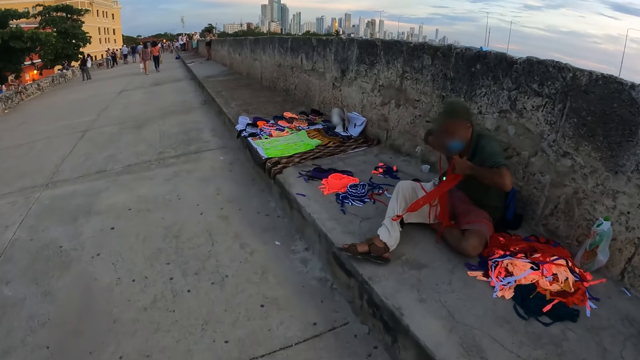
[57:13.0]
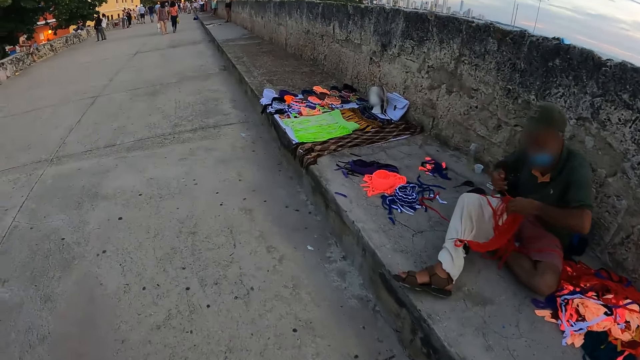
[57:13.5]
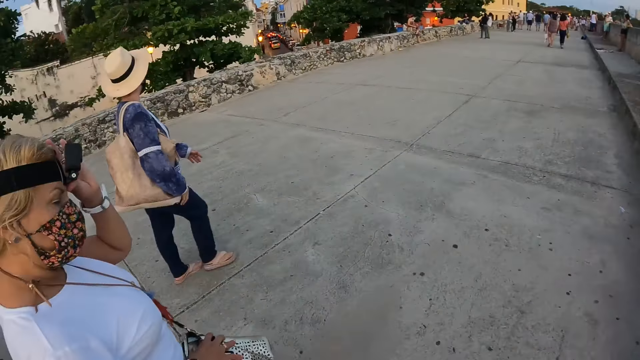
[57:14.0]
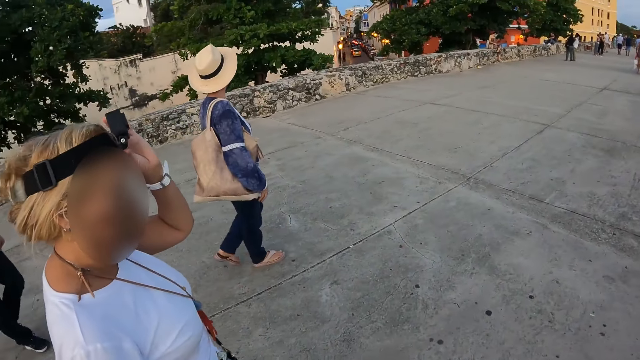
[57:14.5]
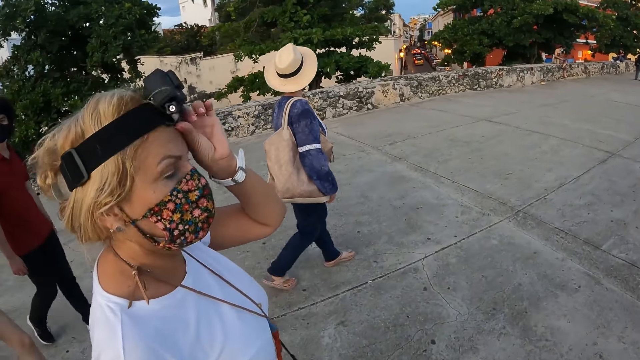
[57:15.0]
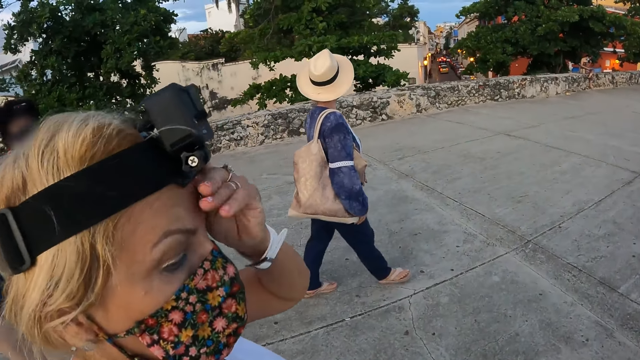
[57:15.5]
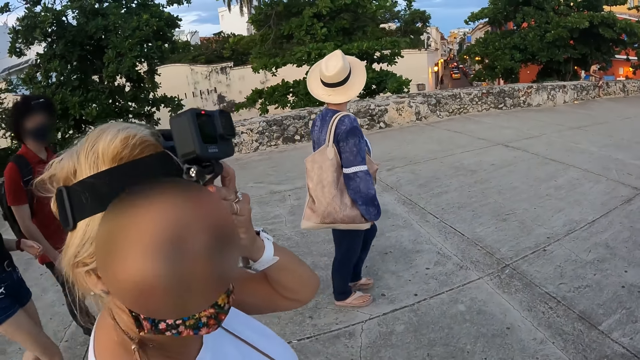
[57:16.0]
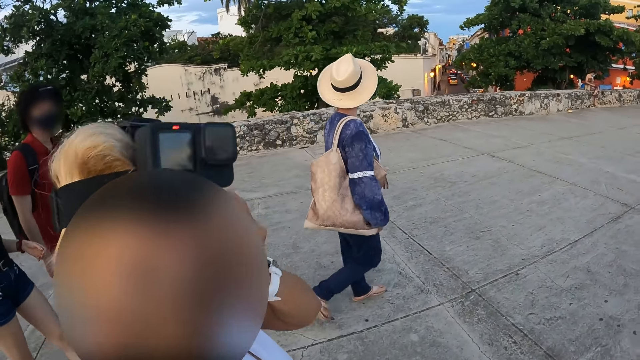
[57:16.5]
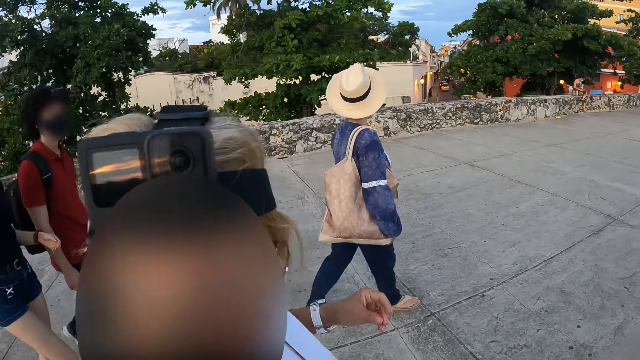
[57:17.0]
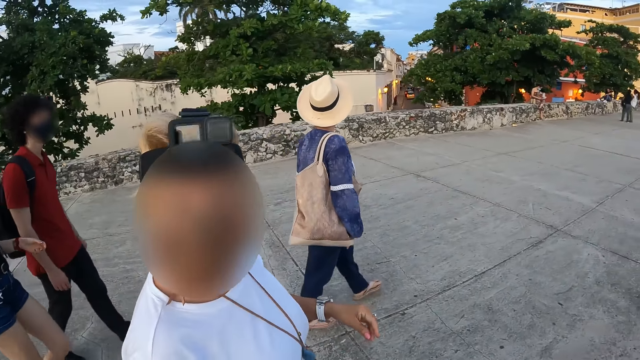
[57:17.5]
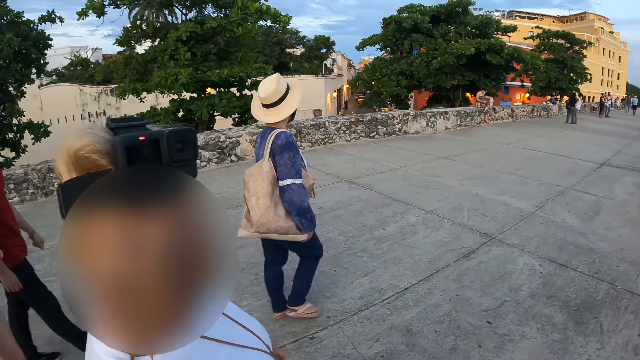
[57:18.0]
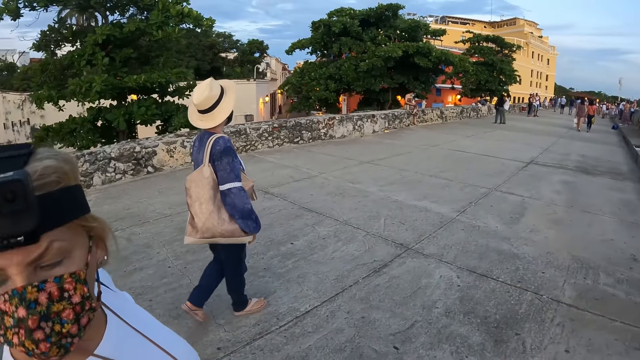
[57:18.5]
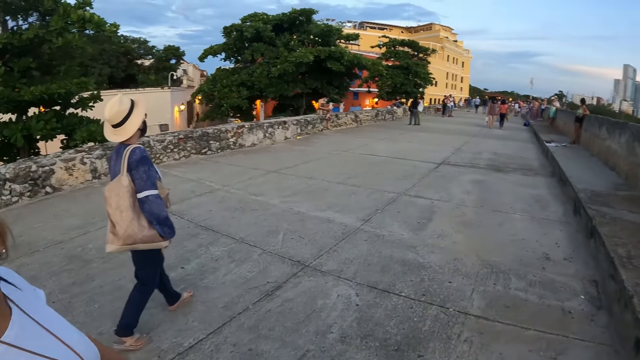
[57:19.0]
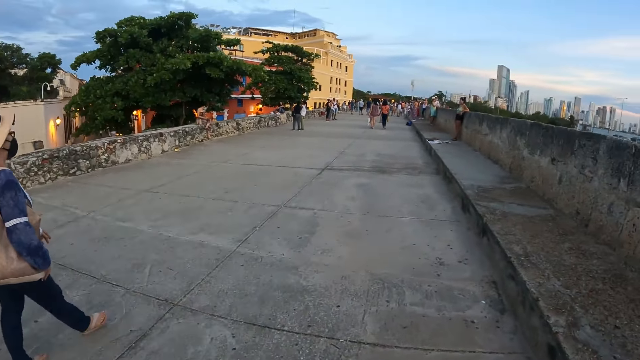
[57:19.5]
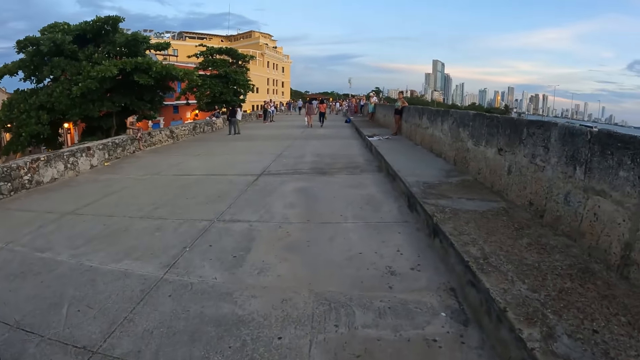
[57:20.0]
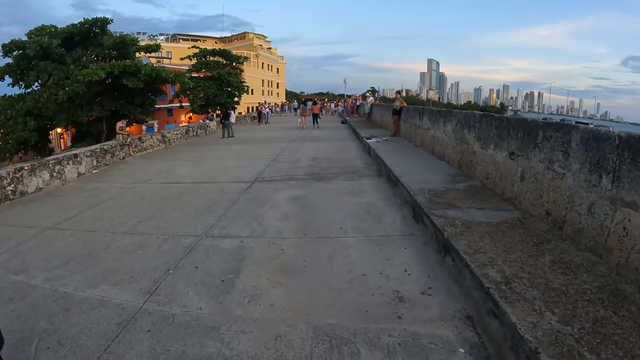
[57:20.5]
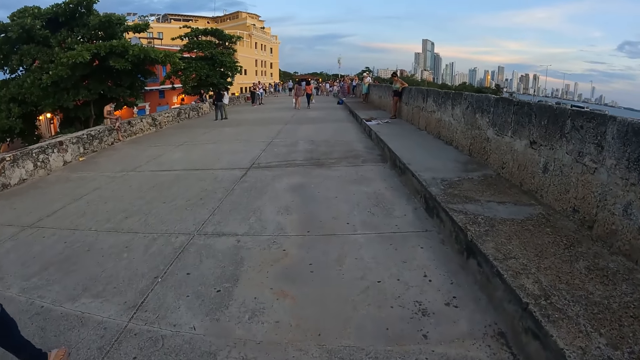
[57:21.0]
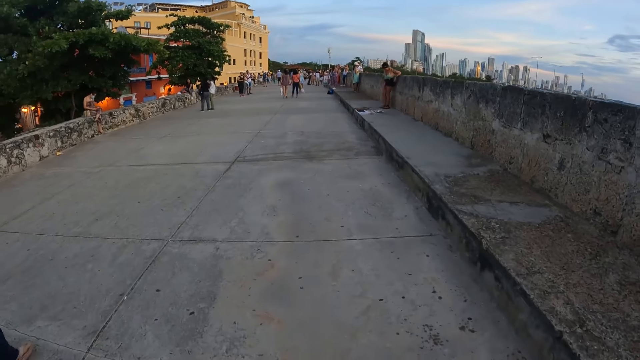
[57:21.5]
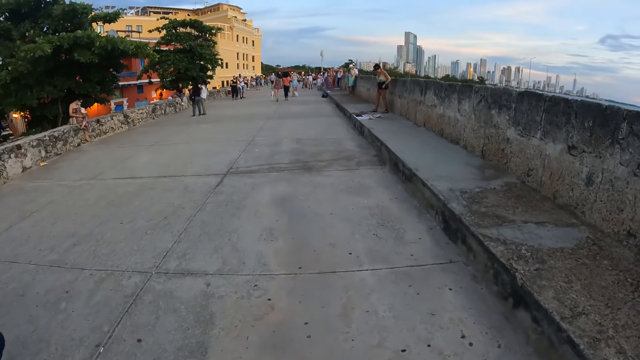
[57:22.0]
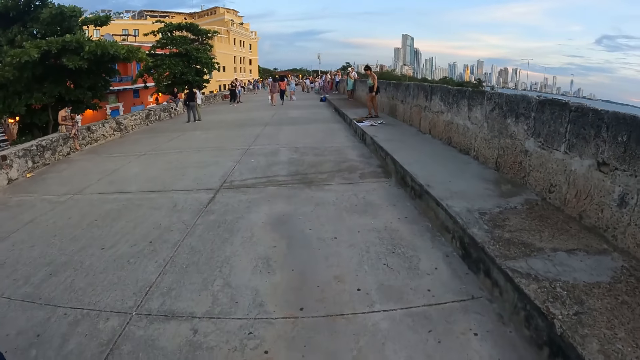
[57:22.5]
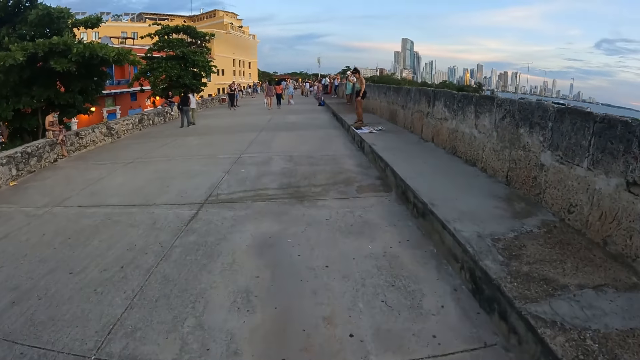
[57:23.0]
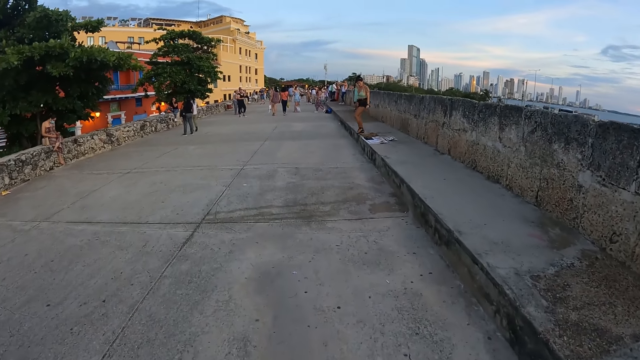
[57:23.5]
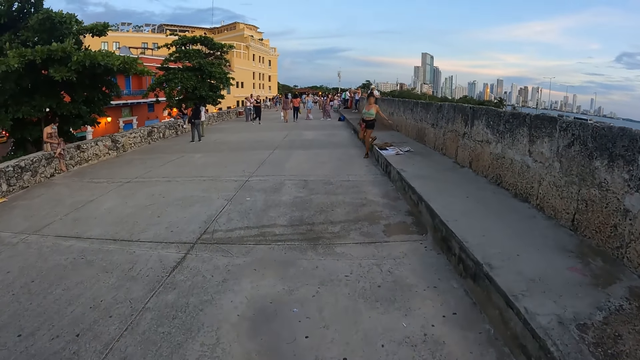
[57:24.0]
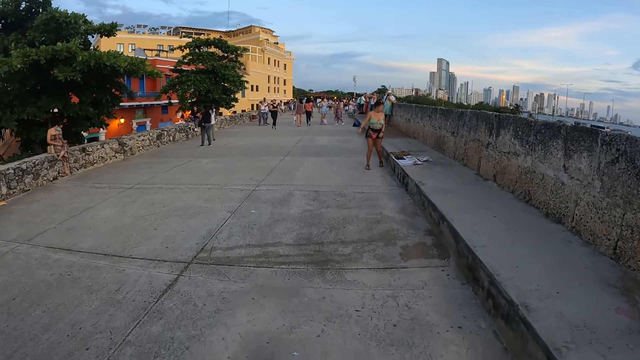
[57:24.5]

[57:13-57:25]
The woman adjusts the camera on her head with her left hand. The woman looks around. The camera wearer walks on the pavements.

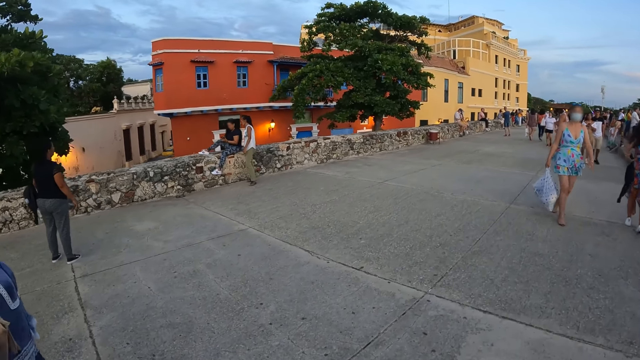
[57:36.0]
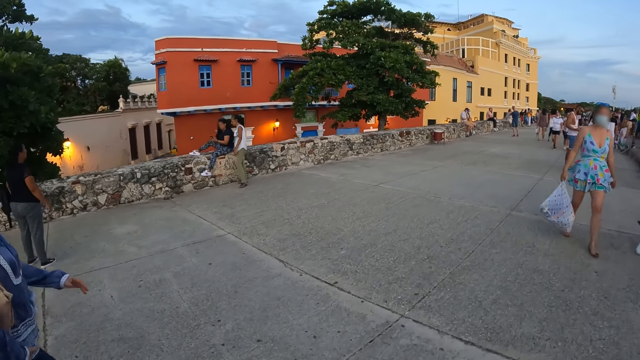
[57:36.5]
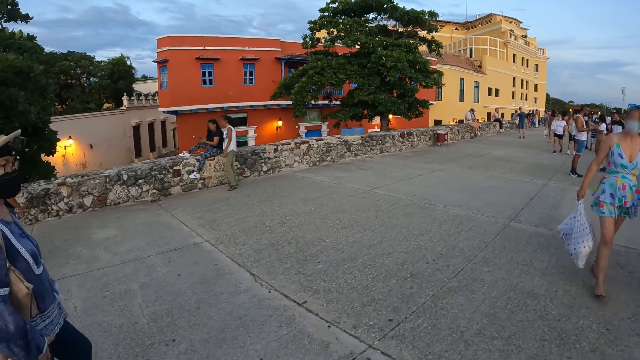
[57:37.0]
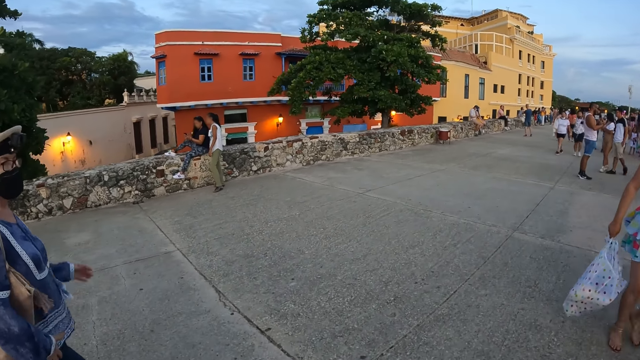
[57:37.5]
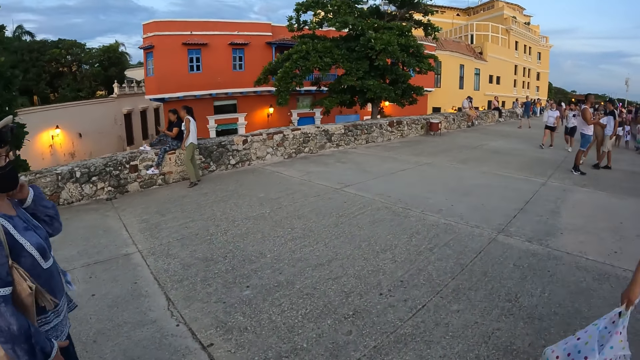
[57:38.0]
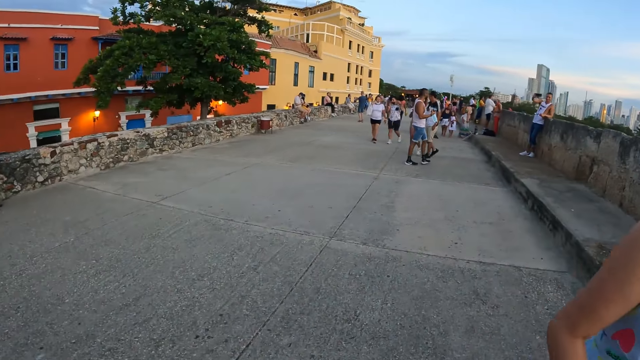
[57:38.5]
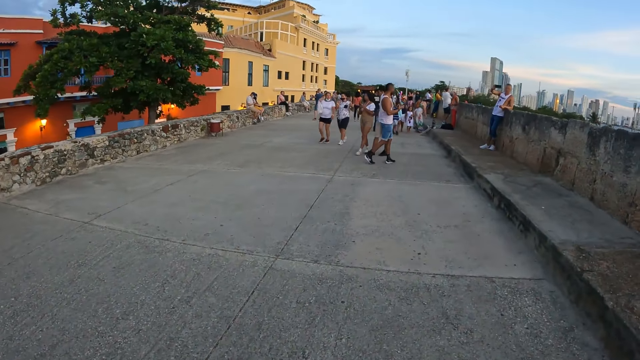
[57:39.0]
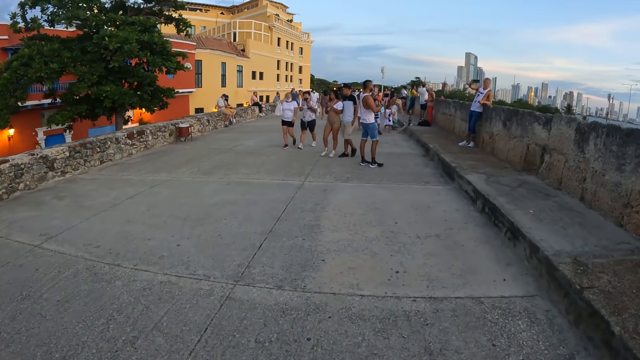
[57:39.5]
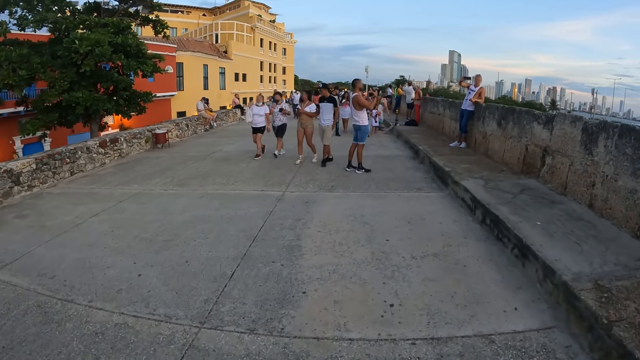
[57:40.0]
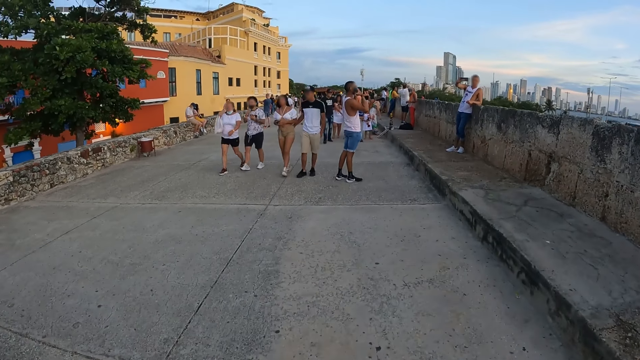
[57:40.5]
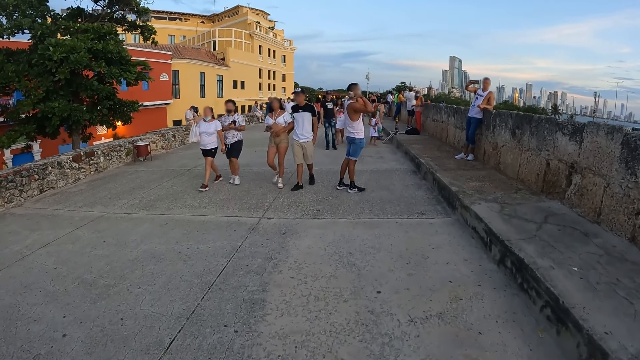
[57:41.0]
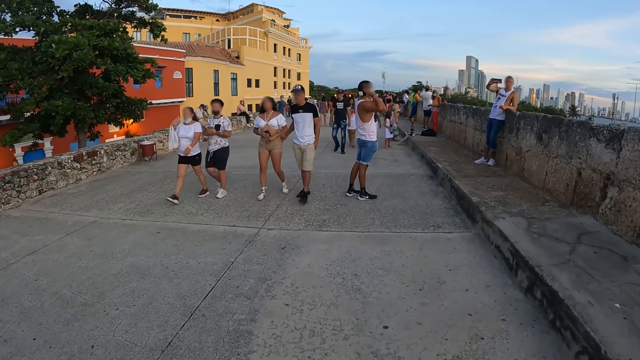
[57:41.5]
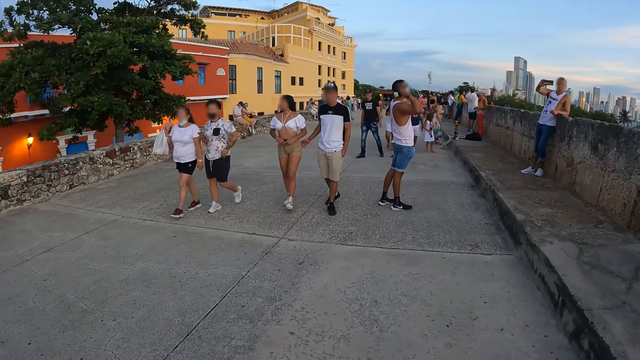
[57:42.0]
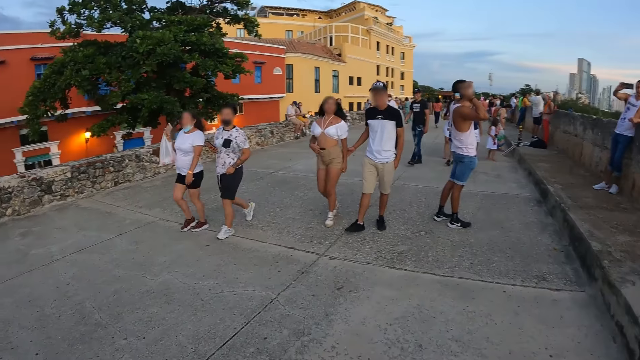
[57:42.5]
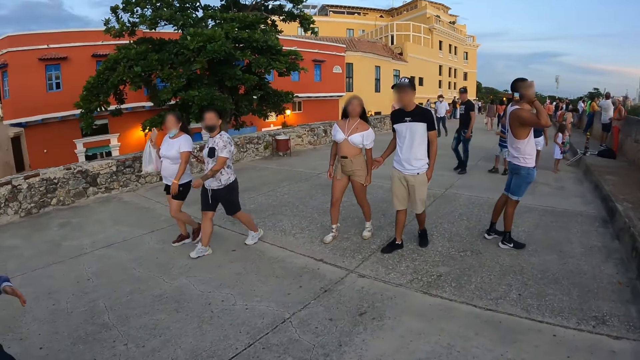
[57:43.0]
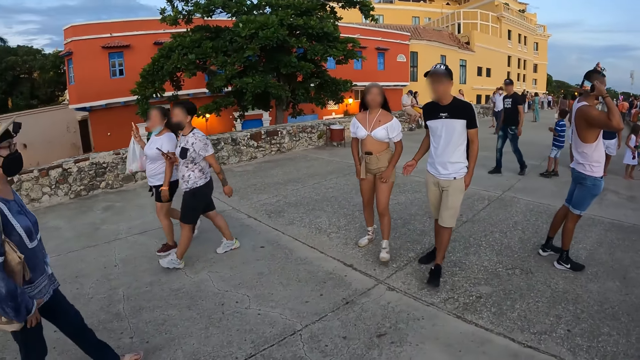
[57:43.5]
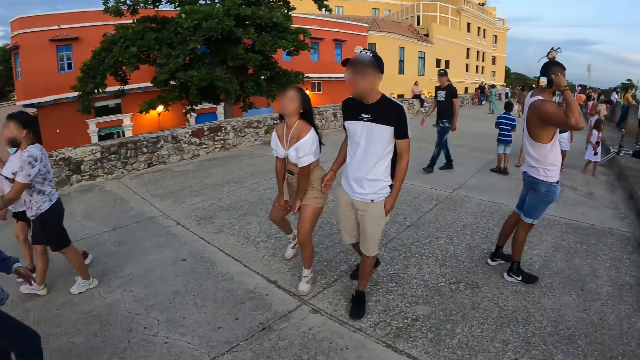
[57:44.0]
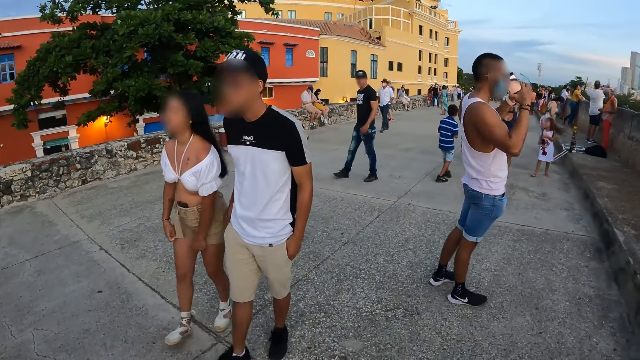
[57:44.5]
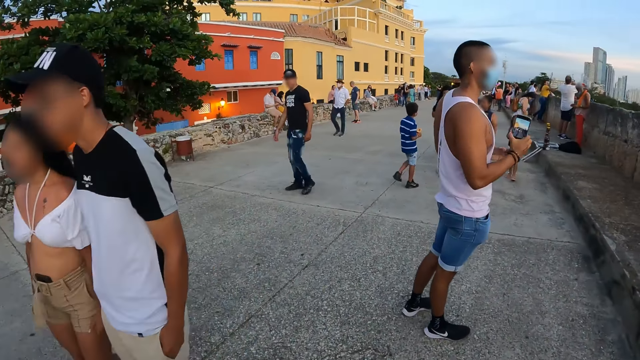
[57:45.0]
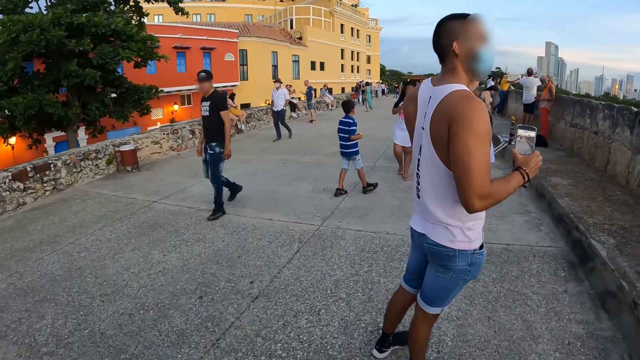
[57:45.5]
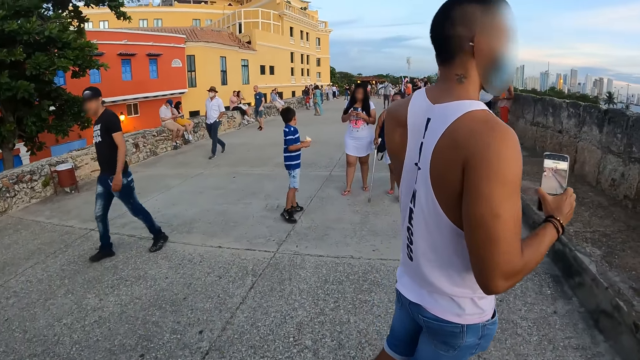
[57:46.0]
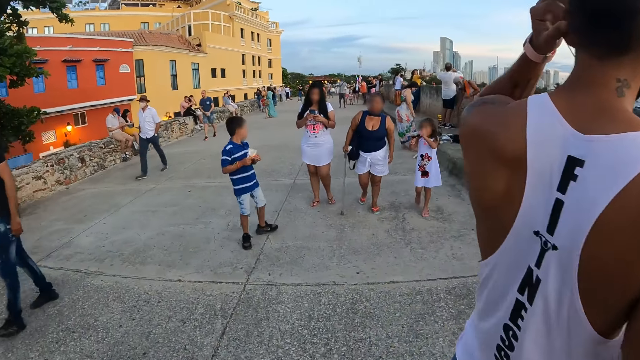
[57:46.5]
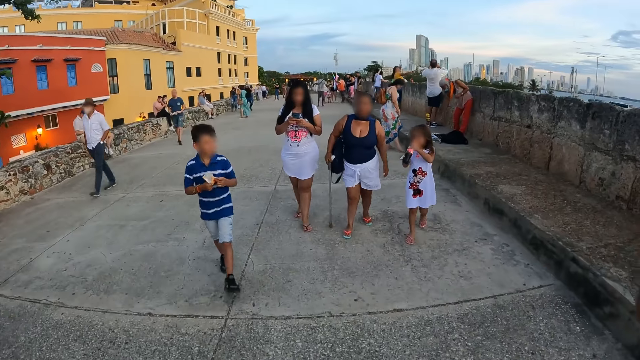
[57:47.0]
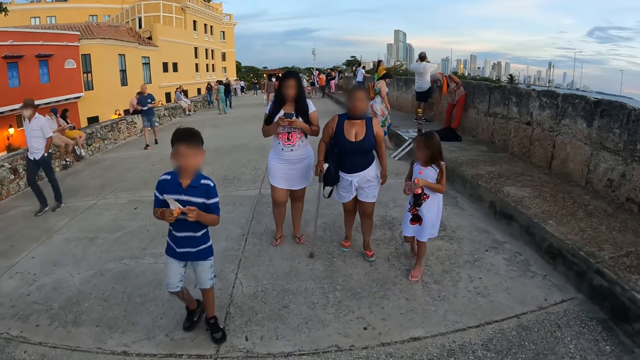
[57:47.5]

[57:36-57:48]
The woman touches her face with her left hand.
